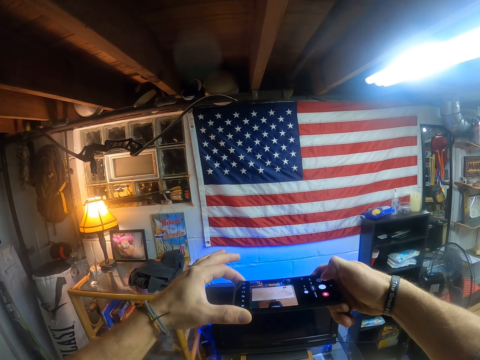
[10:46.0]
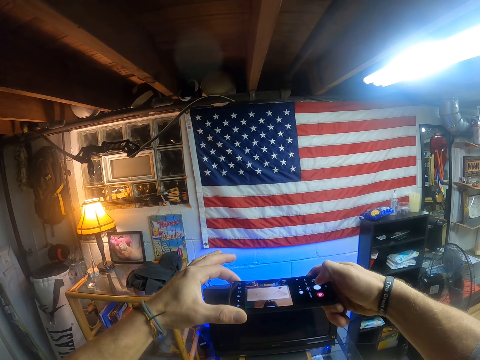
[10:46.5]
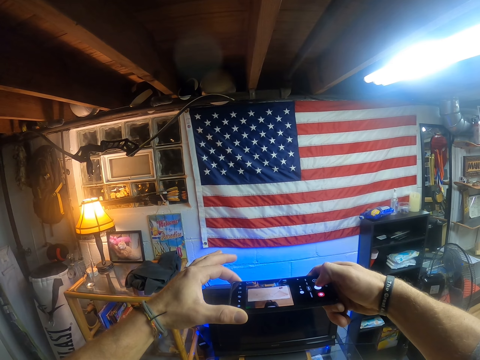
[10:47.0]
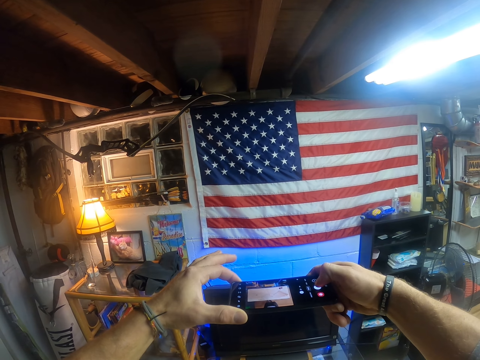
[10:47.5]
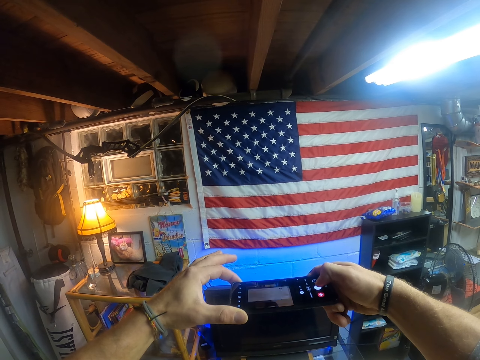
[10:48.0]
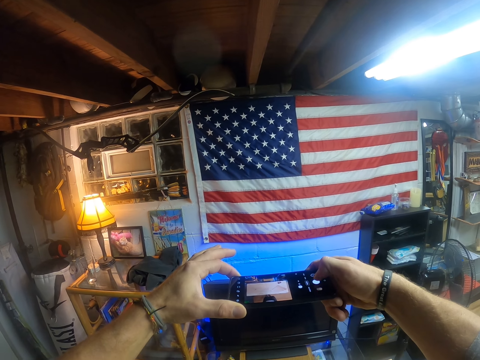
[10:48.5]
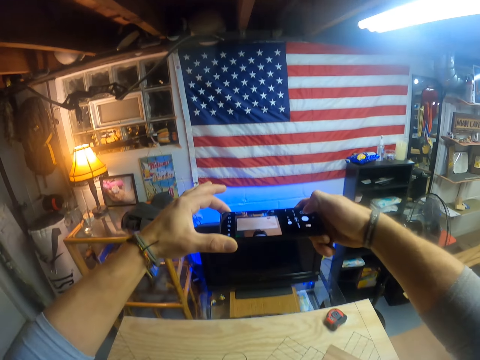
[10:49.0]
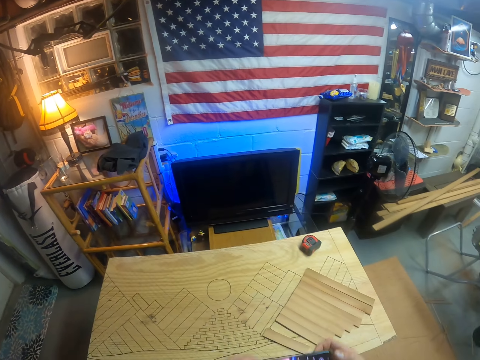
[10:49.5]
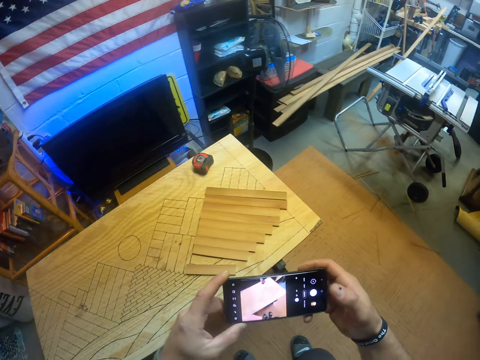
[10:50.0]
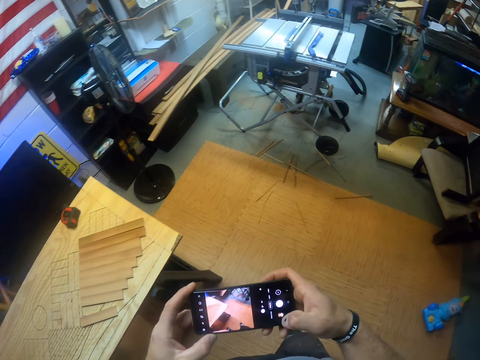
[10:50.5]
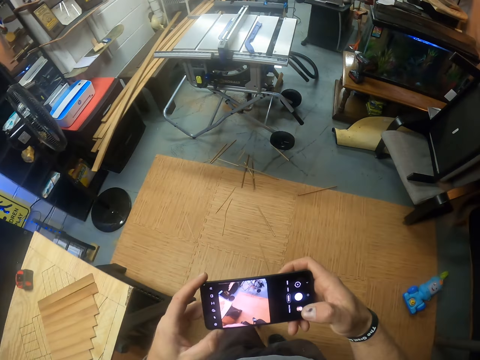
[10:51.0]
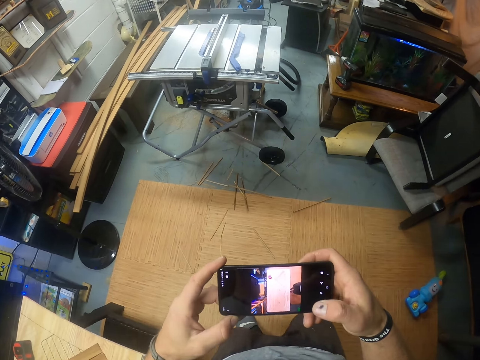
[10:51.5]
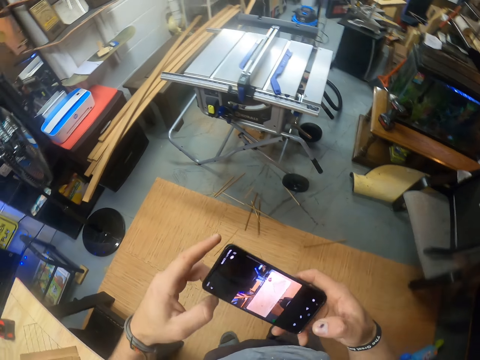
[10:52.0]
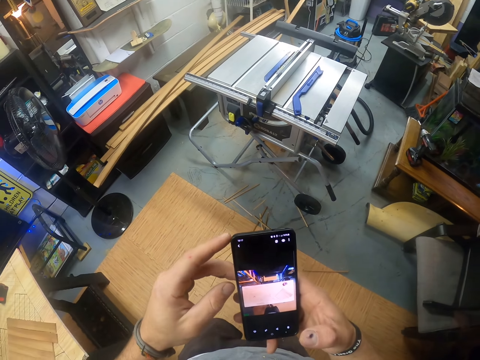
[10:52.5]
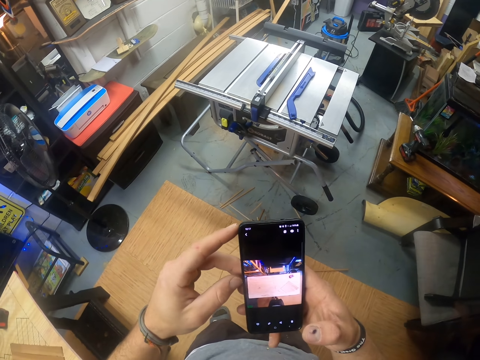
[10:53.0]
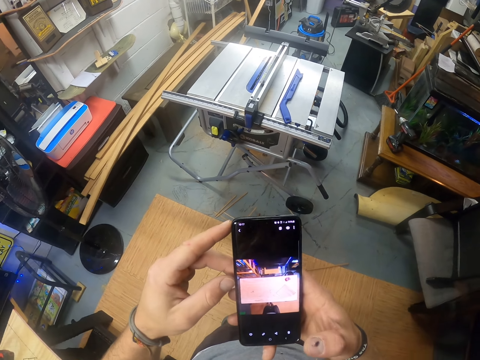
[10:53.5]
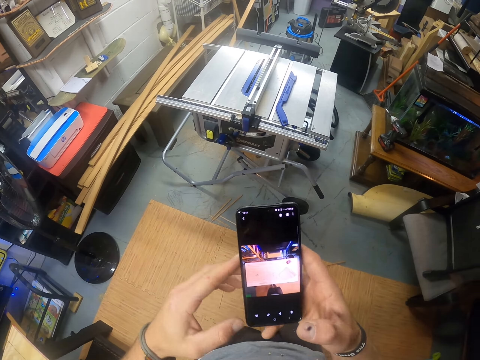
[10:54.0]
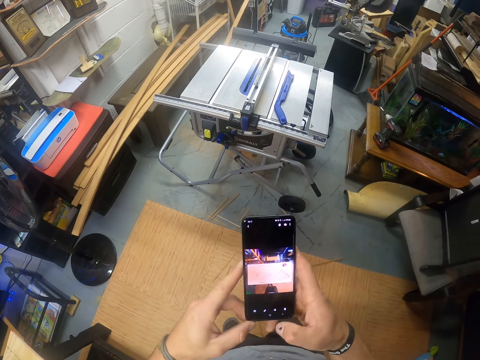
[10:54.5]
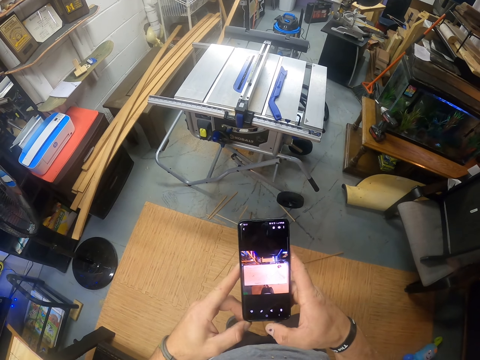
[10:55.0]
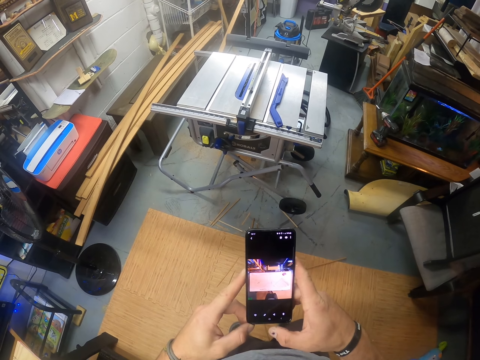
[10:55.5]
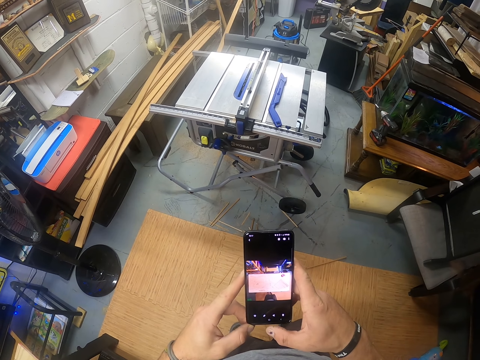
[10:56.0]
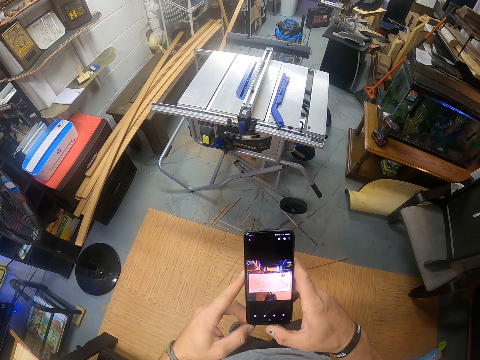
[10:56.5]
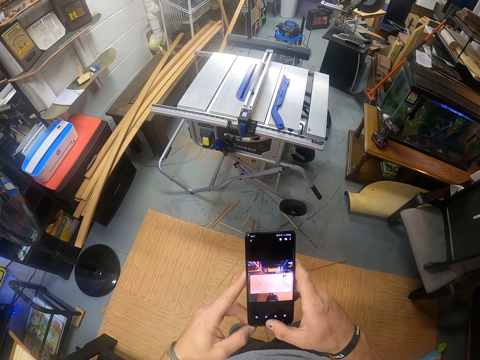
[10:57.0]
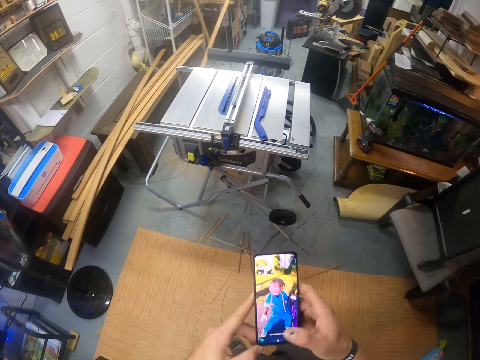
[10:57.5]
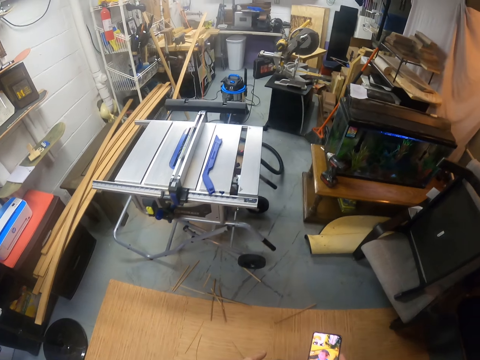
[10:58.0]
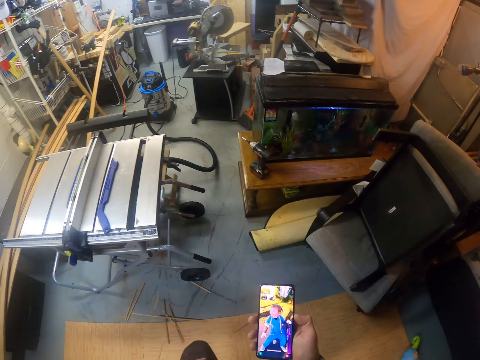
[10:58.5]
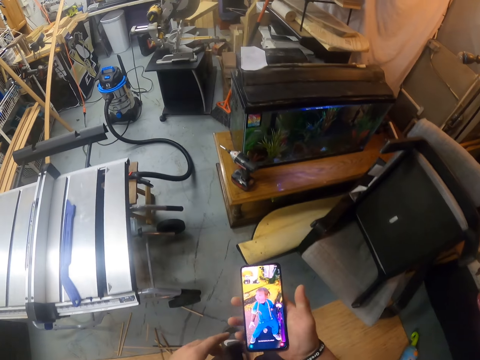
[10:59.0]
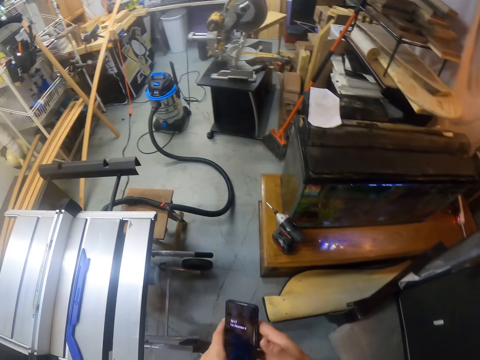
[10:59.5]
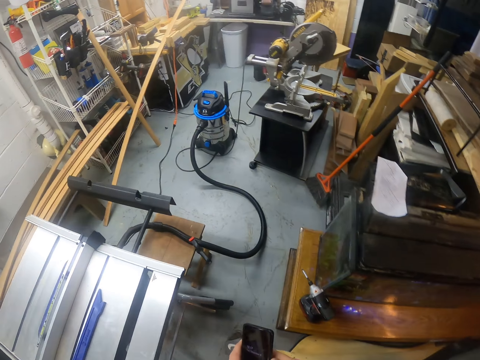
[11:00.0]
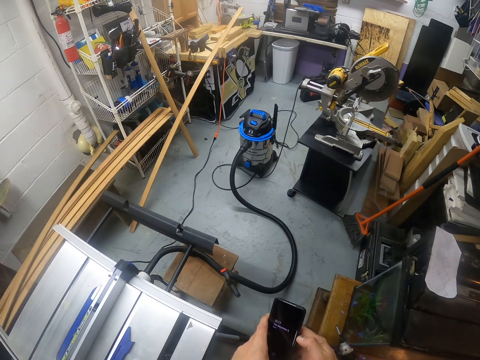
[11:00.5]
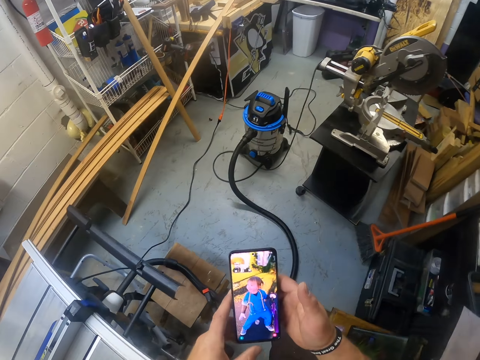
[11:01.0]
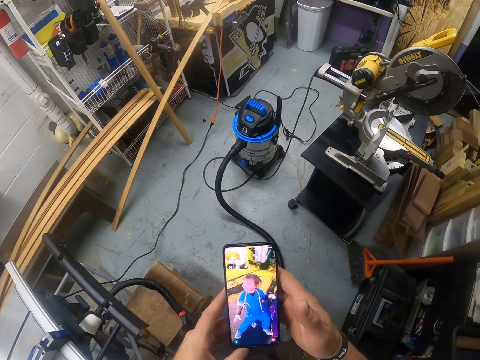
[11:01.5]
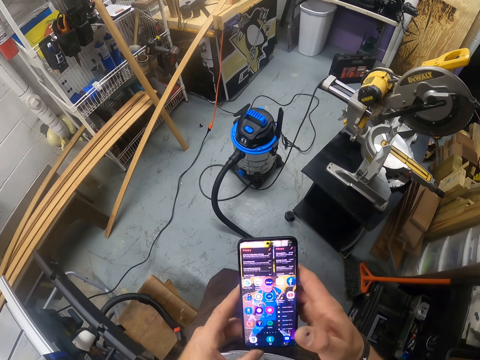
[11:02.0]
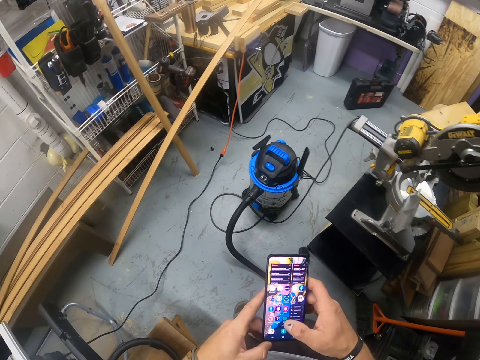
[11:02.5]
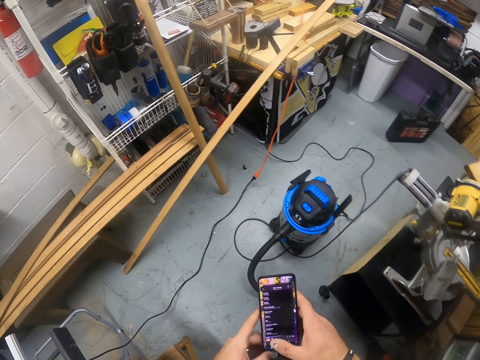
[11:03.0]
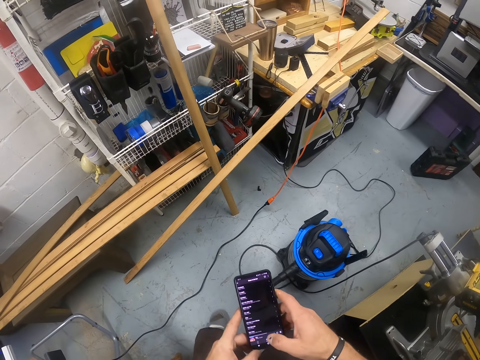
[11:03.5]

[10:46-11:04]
The camera wearer lowers his hands. He rotates his phone. He walks around.

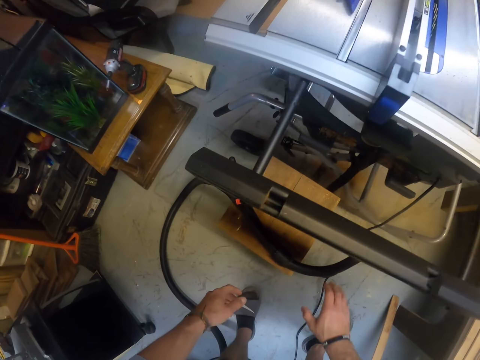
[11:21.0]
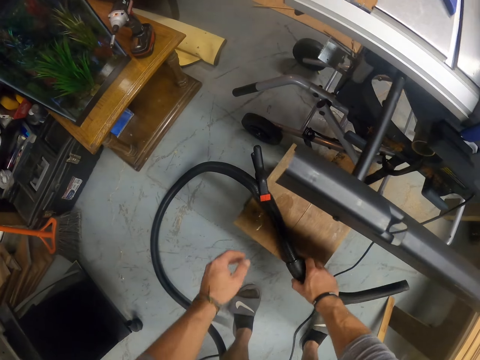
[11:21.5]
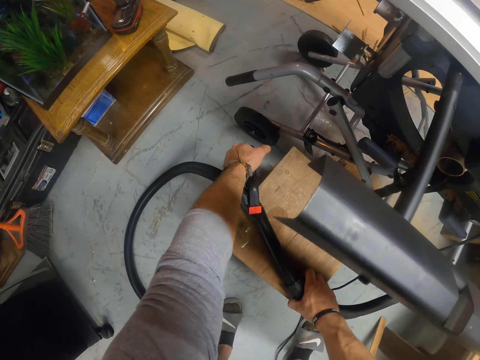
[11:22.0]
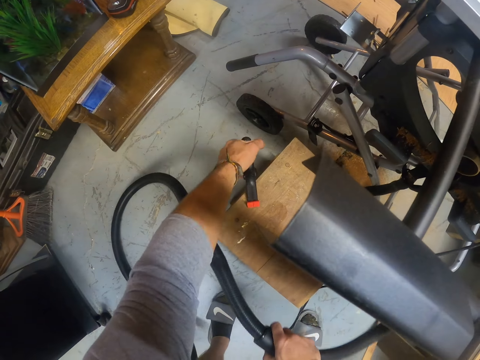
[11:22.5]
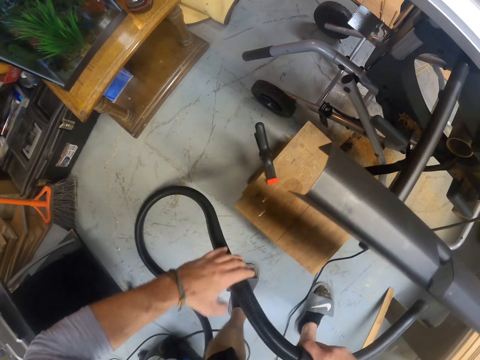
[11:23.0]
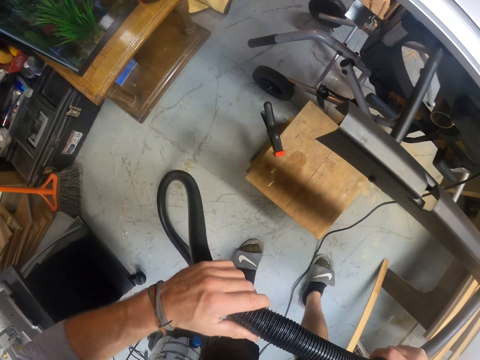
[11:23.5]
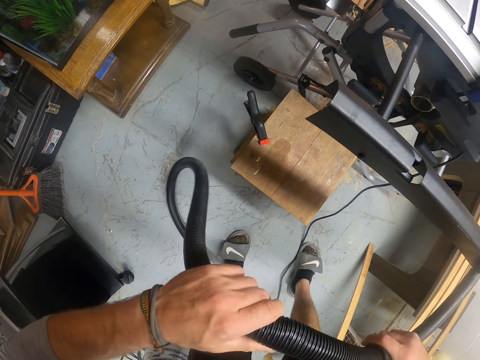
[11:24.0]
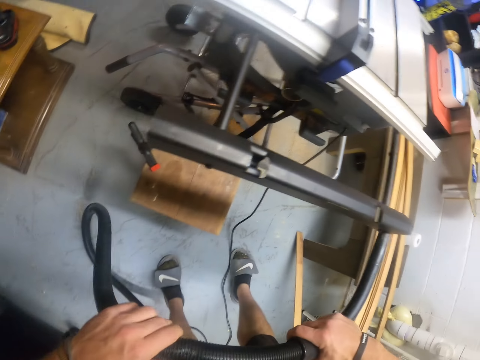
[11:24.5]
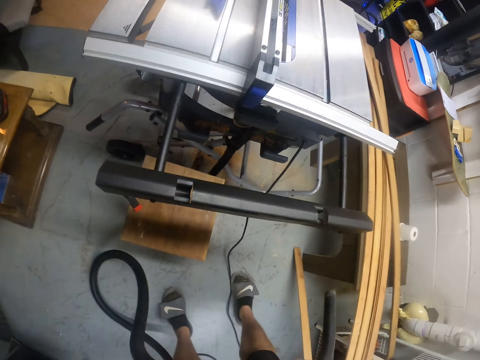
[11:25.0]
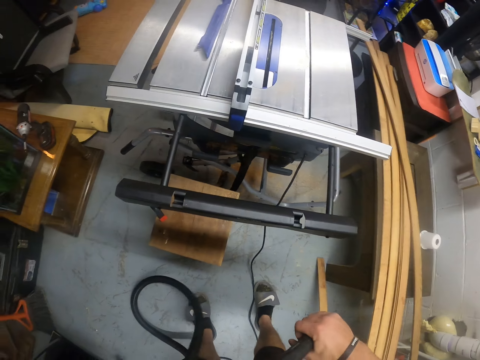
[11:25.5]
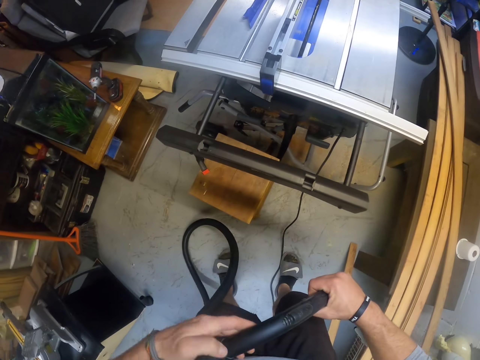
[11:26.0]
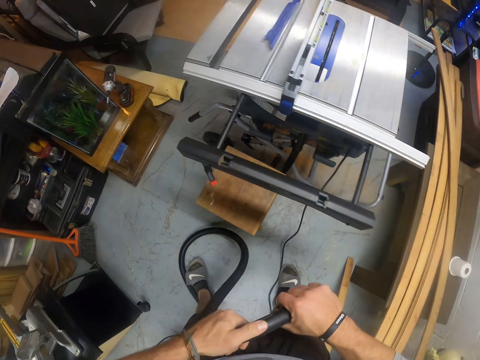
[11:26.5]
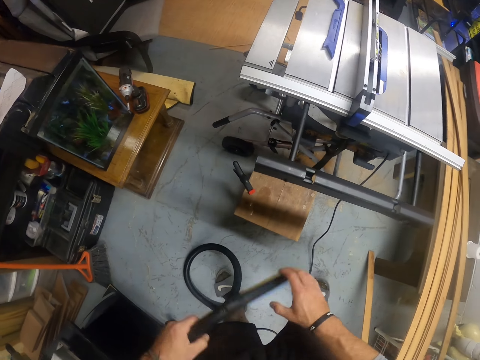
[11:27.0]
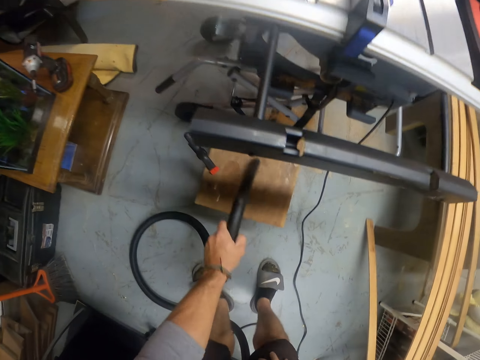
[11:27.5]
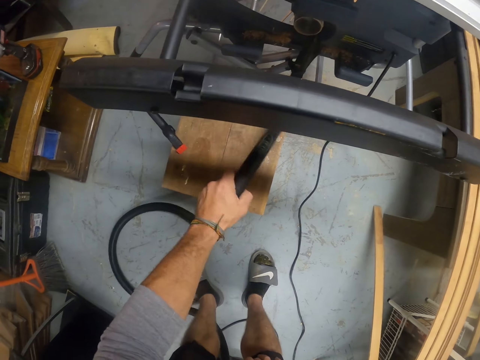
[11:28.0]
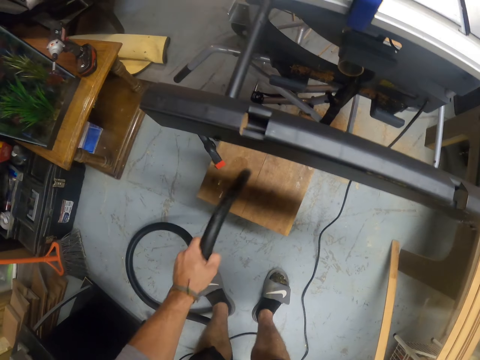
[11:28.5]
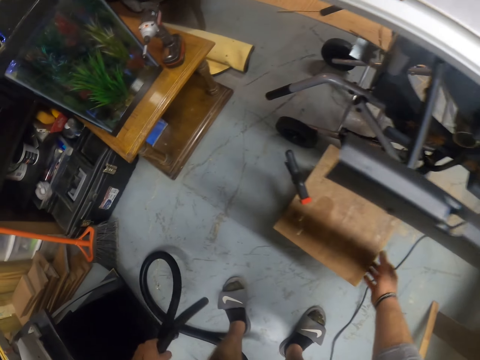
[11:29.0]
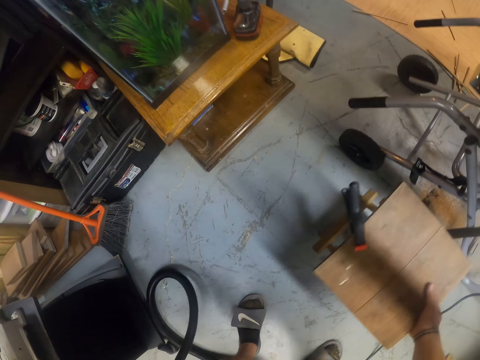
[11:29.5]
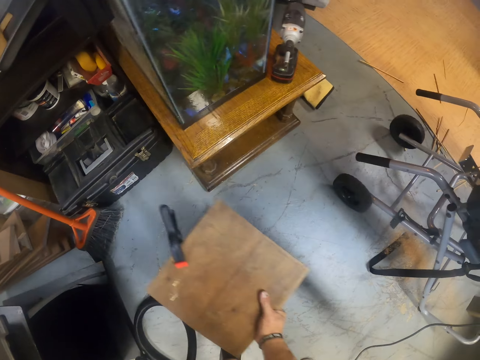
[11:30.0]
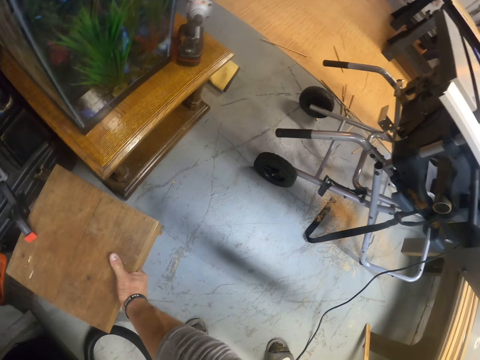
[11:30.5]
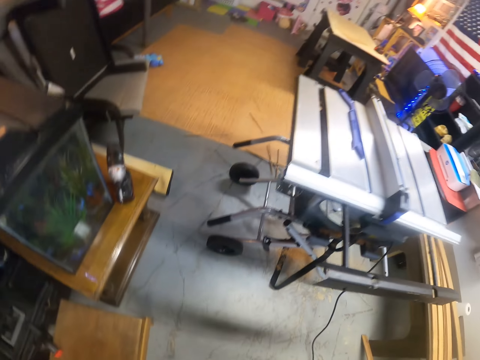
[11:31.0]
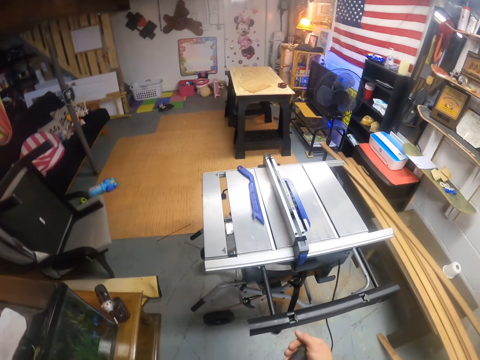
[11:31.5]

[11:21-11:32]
The camera wearer picks the vacuum cleaner hose from a stool on the floor with his right hand. He removes a clamp from the vacuum cleaner hose with his left hand. He holds a pipe with both hands and unhooks the pipe. He passes the vacuum cleaner hose from his right hand to his left hand. He inspects the pipe. He vacuums under the table saw with the vacuum cleaner hose in his left hand. He vacuums the stool. He moves the stool on the floor with his right hand.
